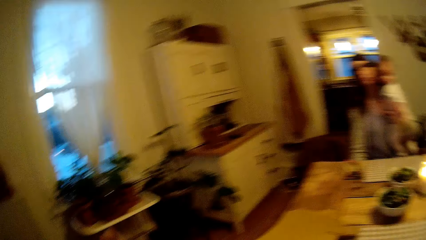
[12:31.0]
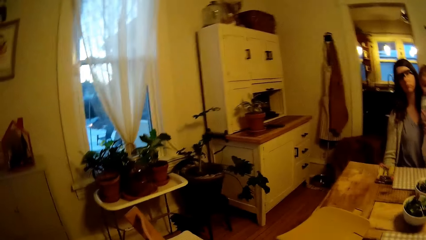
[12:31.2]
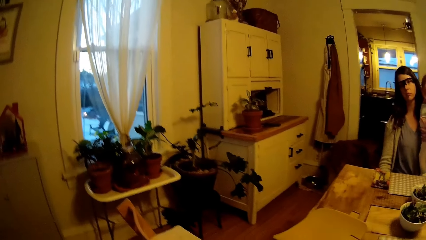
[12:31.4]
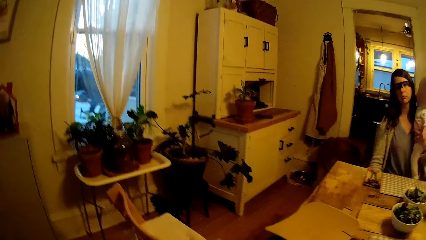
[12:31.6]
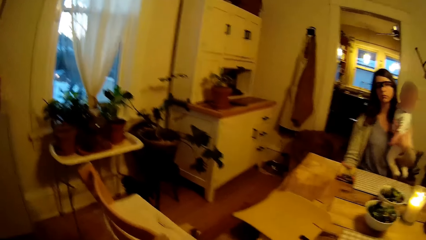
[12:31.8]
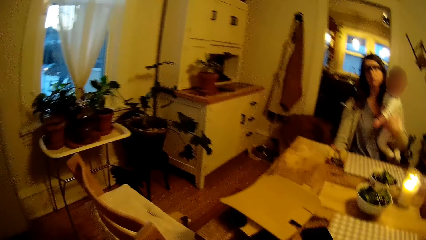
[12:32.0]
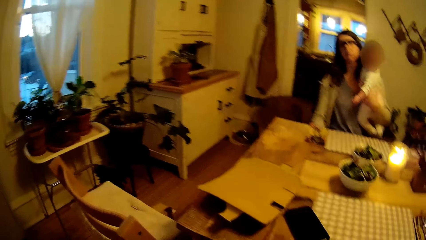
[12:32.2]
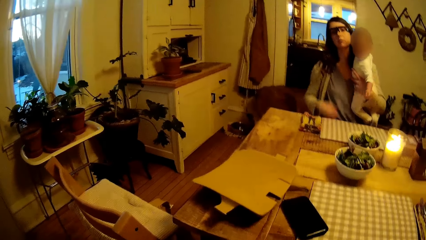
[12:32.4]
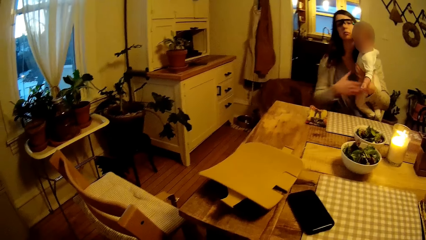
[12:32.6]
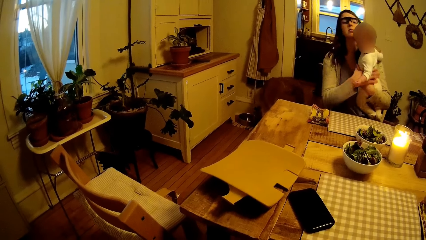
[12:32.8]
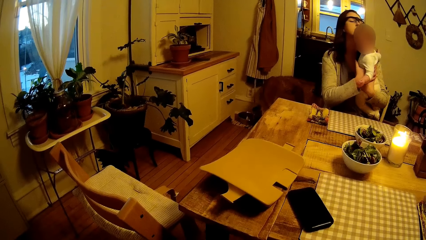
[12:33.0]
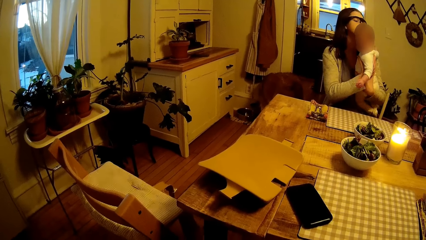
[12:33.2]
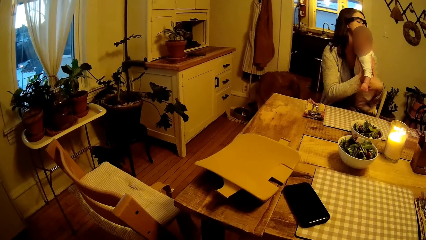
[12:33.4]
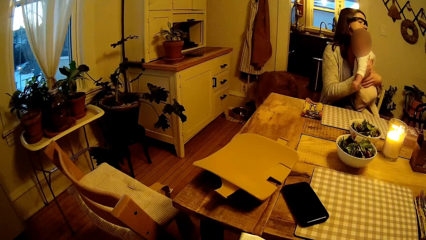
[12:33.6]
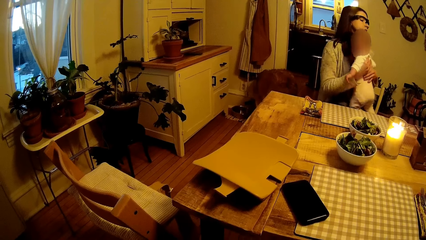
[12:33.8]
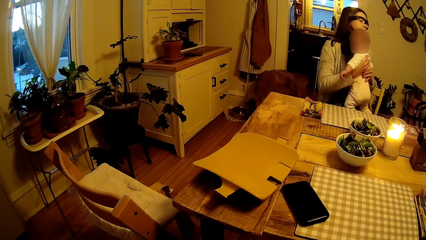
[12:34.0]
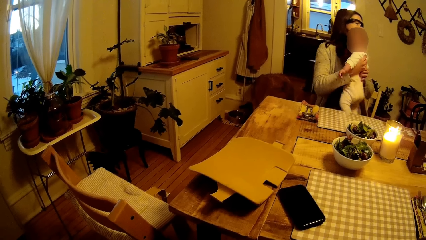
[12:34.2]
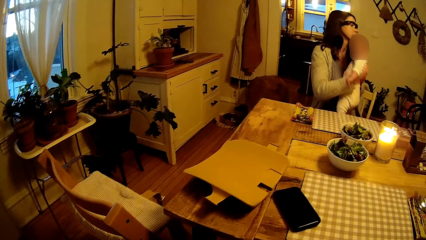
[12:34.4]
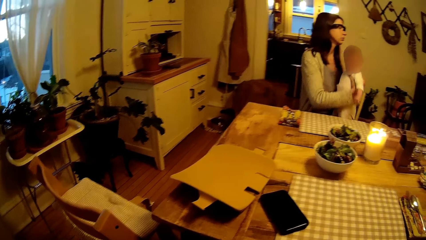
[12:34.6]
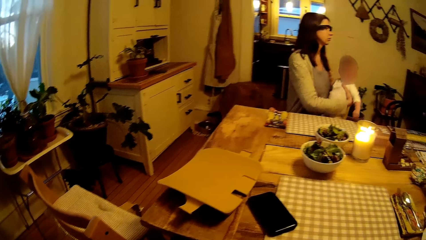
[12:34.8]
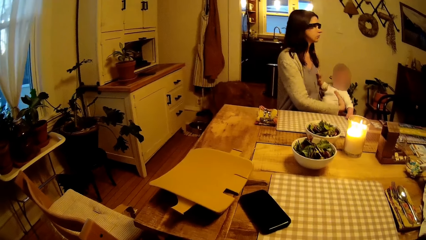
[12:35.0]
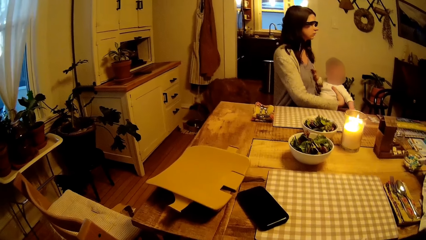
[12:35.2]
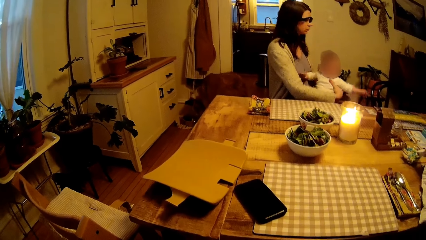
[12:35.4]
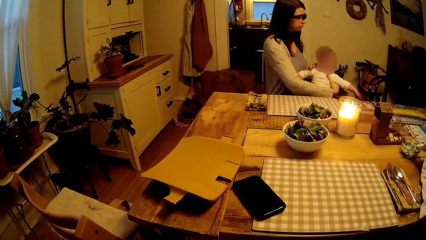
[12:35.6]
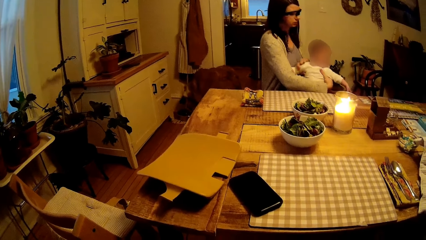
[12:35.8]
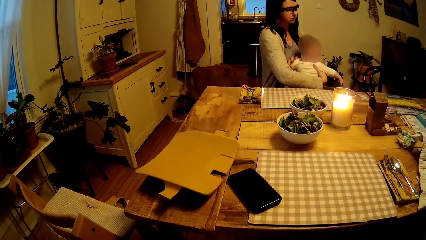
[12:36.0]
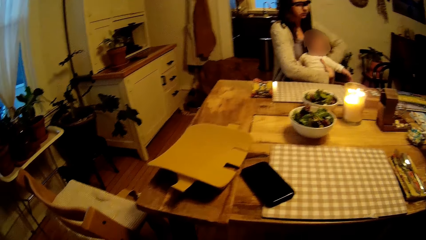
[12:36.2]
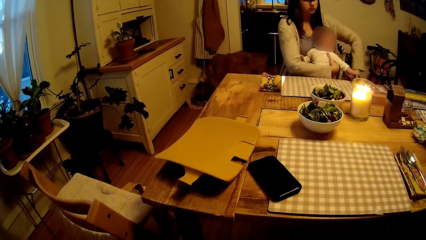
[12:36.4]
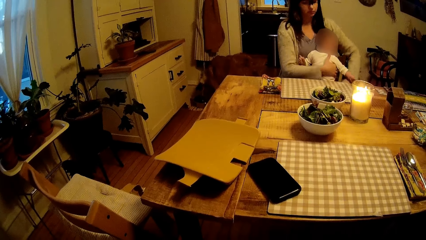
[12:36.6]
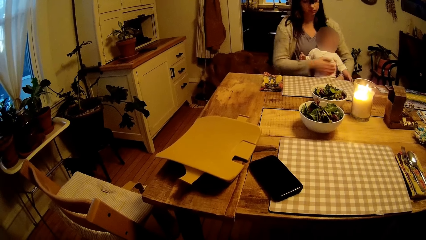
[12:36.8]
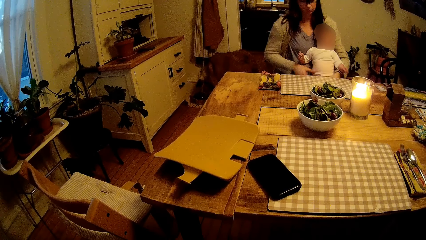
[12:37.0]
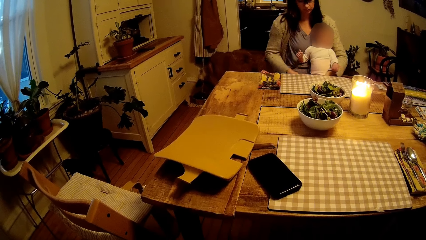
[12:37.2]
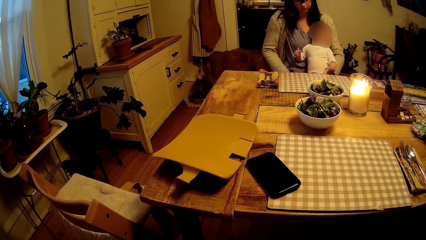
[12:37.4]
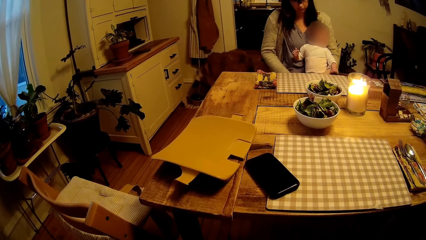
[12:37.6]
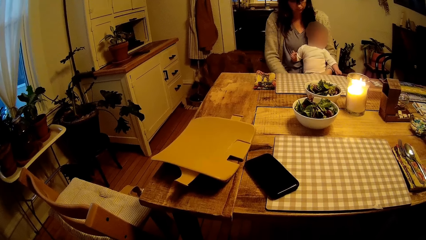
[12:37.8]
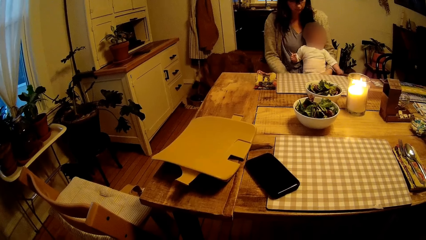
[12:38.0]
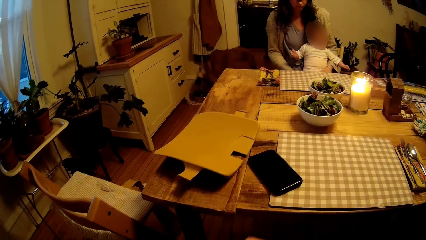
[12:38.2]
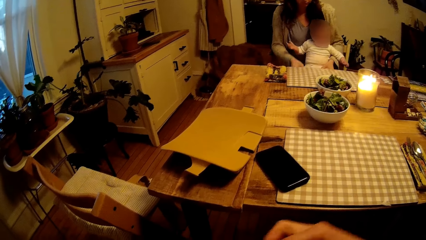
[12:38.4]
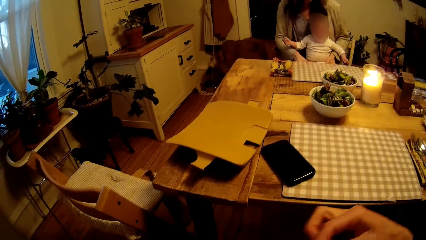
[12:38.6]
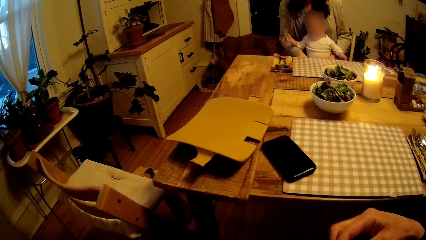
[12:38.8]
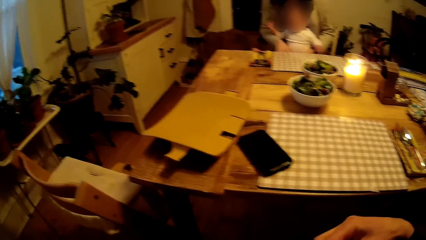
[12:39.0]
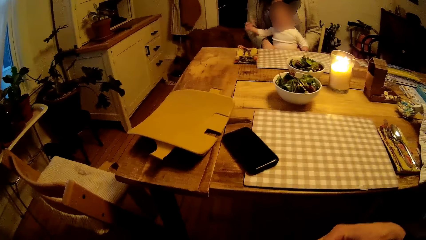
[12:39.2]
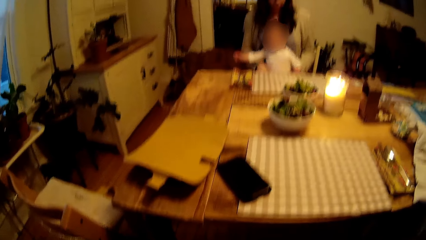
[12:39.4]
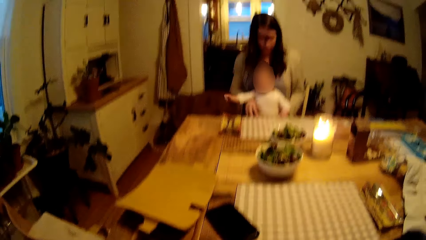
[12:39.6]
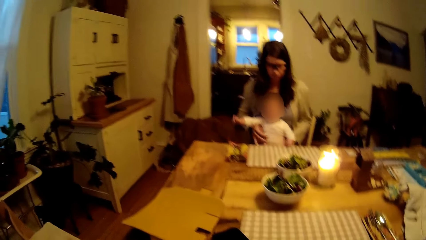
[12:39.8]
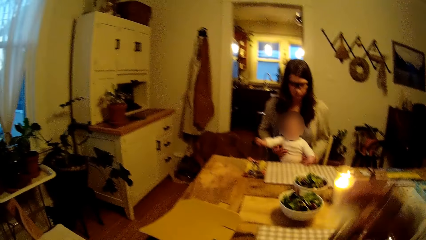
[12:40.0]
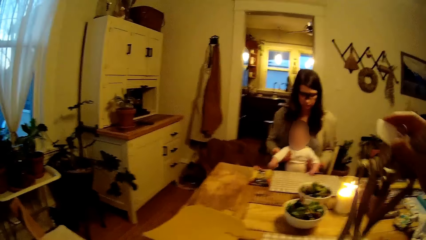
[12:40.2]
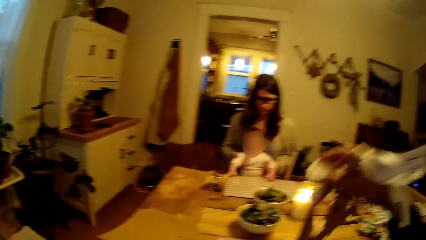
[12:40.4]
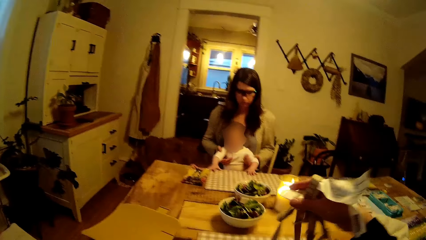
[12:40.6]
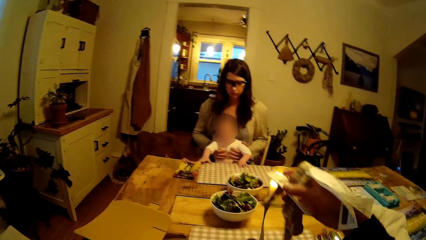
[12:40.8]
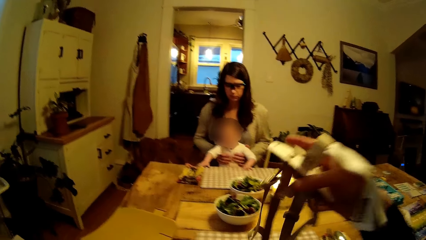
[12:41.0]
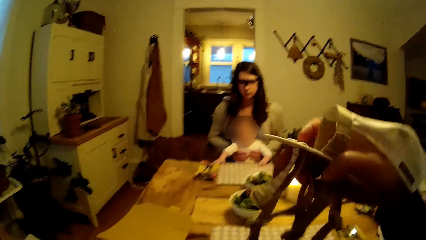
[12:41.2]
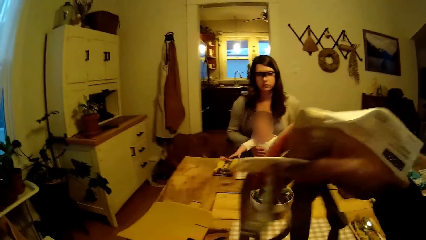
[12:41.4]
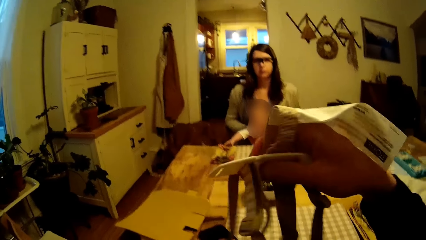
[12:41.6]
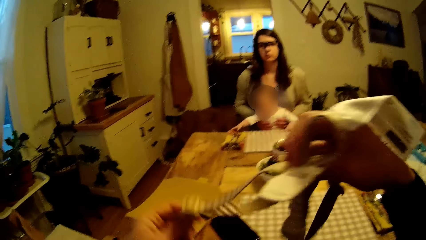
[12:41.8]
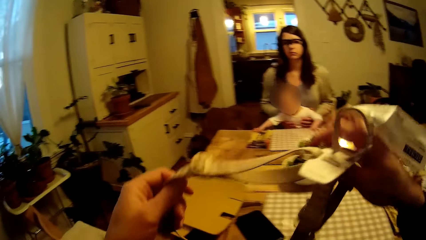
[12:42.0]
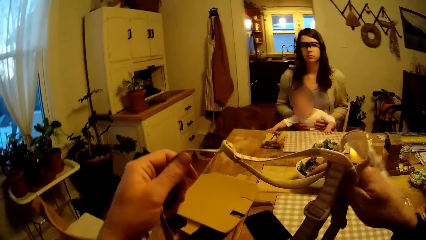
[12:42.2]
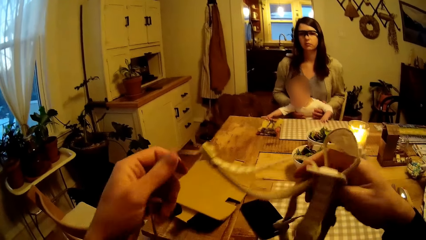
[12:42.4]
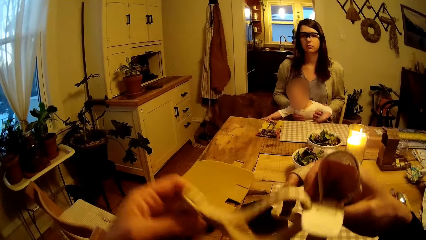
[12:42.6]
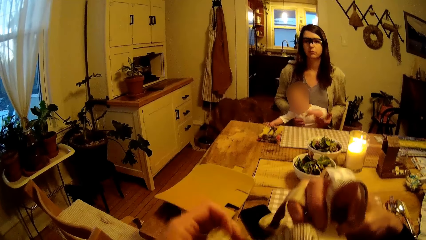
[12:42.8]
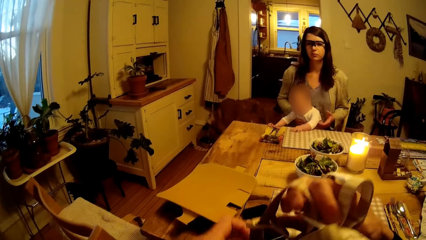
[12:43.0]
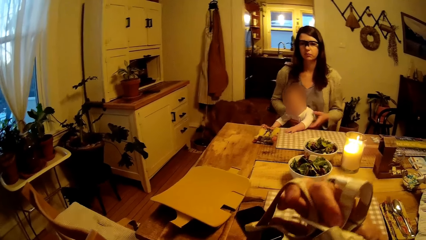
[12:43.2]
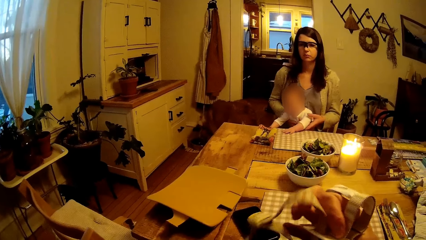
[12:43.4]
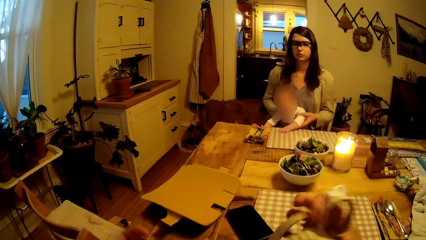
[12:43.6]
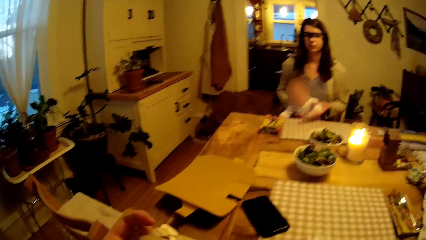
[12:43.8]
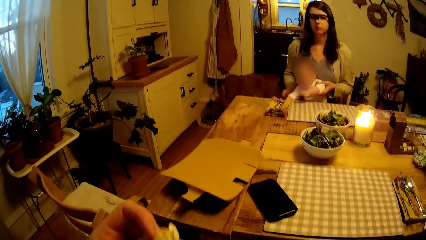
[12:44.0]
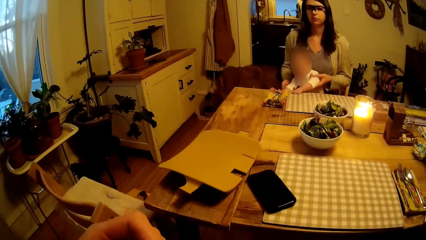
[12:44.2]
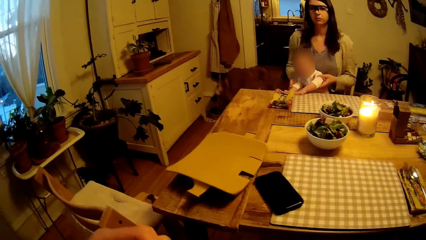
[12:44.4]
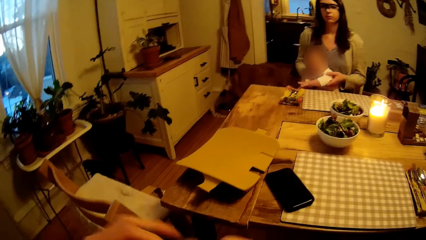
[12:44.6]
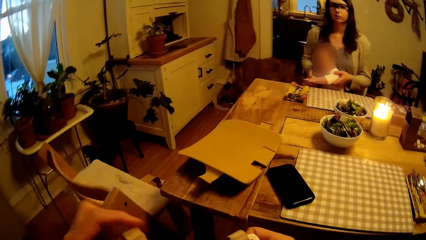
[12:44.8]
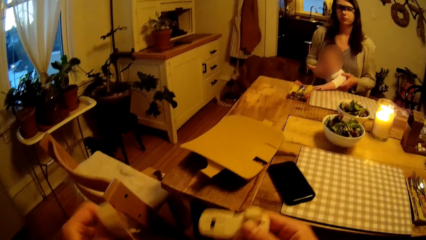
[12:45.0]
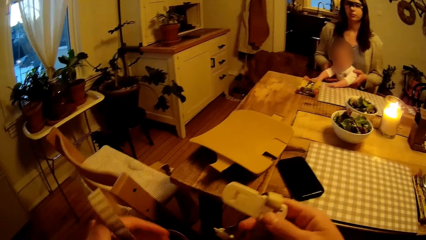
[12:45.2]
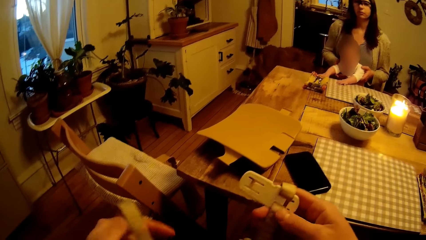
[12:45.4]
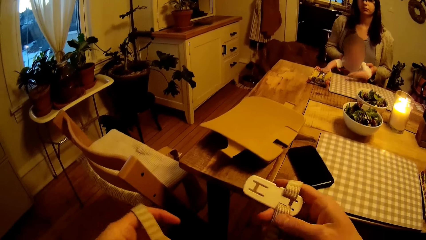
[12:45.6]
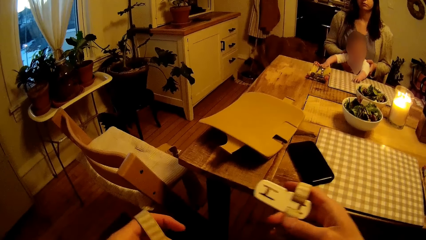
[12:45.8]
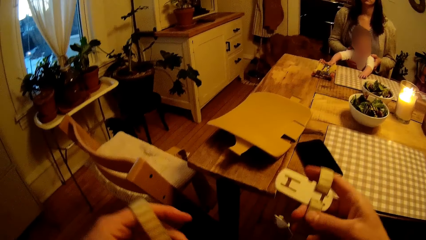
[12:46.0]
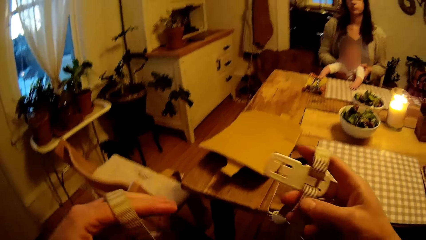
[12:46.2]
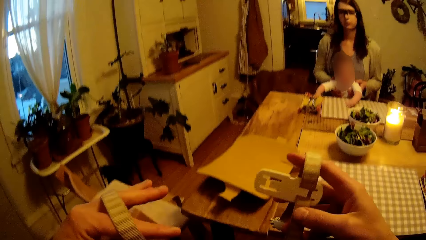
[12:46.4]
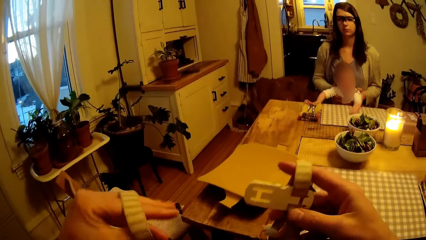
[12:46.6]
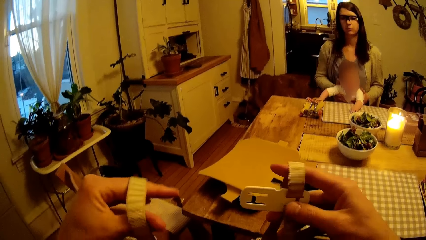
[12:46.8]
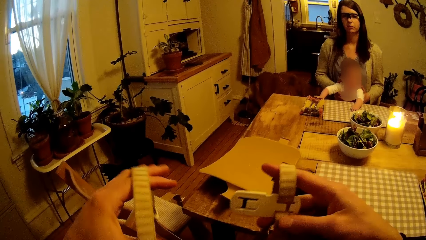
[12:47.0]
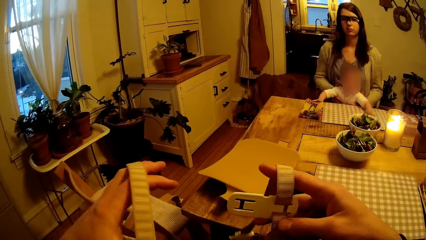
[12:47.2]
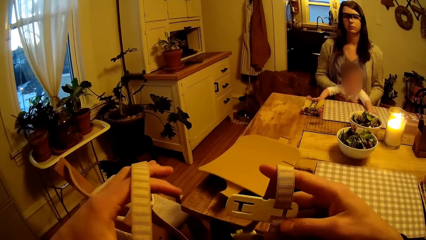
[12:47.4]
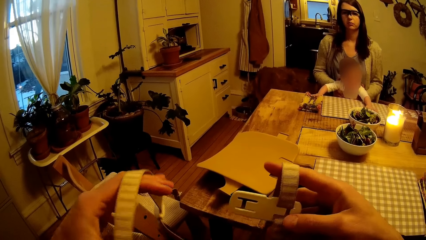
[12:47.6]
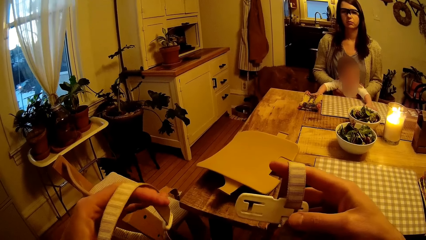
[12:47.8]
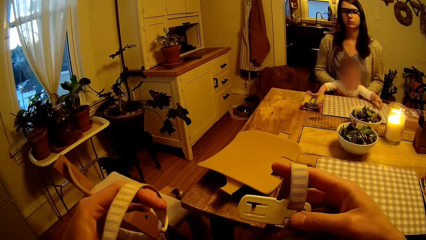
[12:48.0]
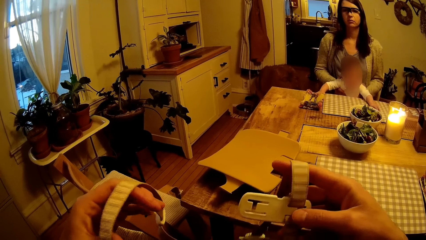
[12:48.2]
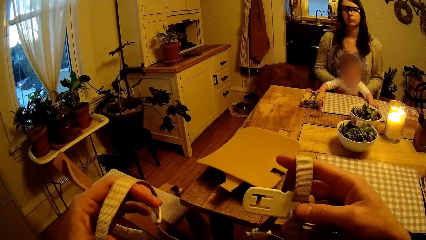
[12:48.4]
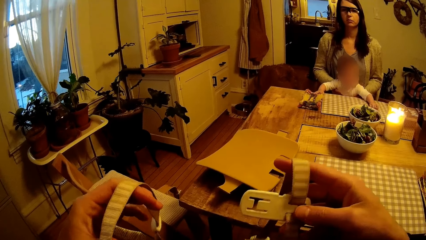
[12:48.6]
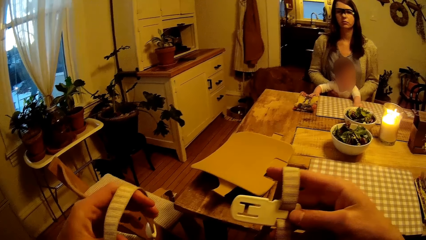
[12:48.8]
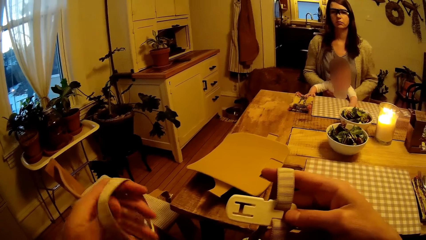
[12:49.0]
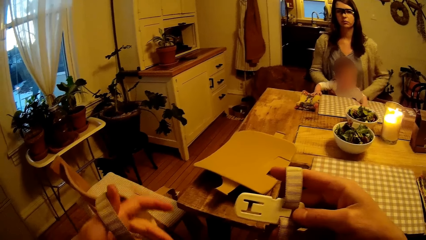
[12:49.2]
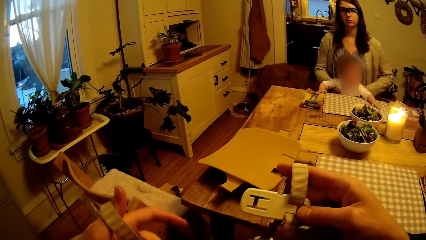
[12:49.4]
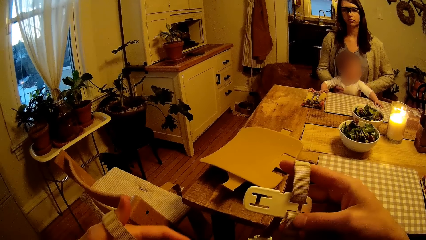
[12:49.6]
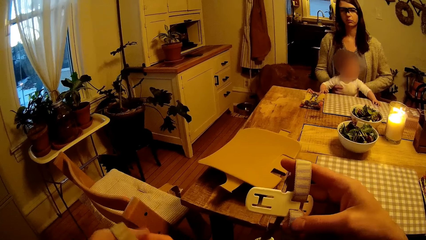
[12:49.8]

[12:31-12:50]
A woman puts a baby on her lap with her hands. The camera wearer adjusts the seat belts. They fumble with the strap with both hands. The woman plays with the baby.
